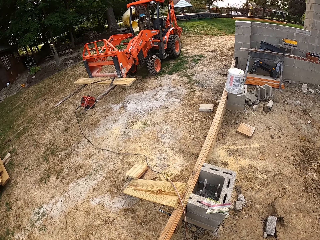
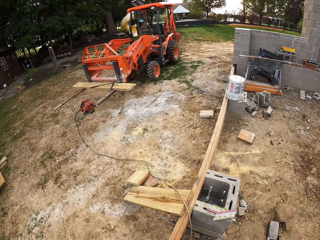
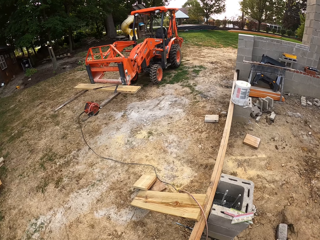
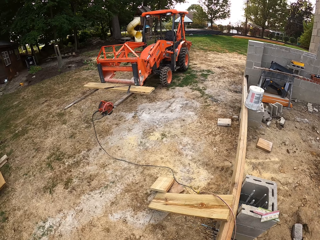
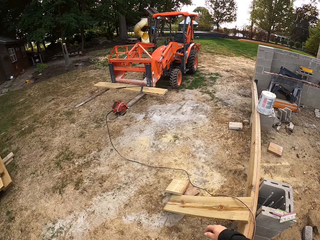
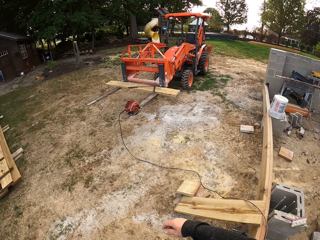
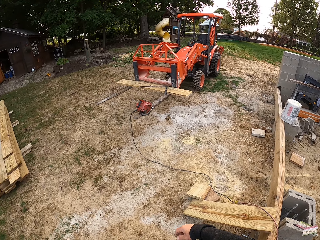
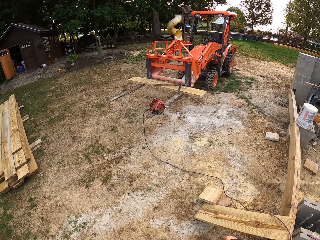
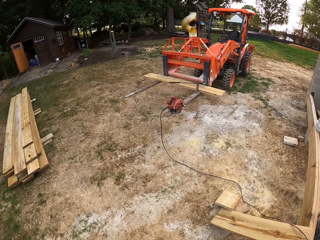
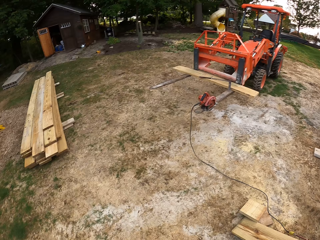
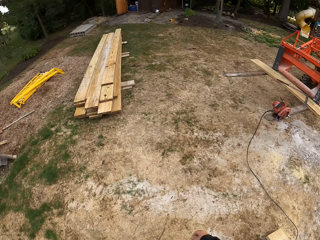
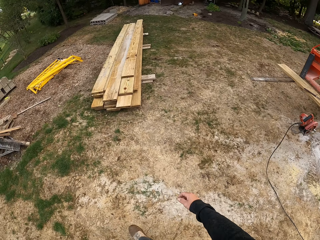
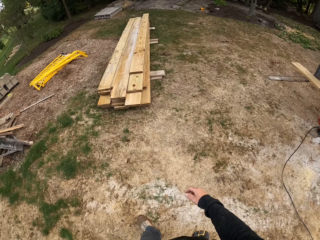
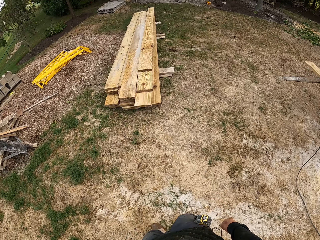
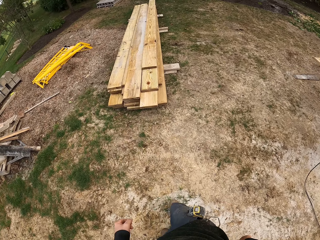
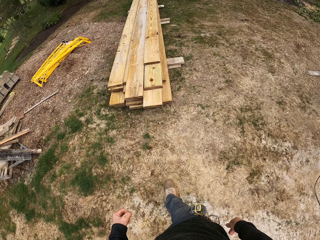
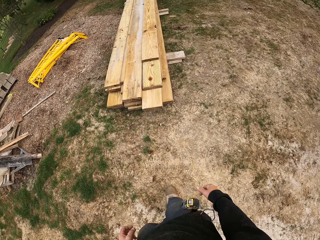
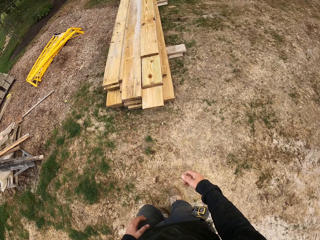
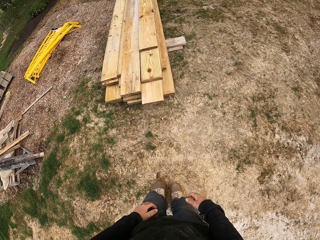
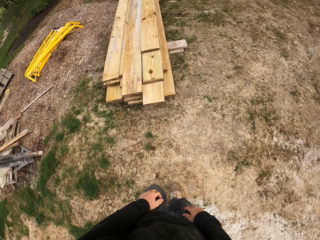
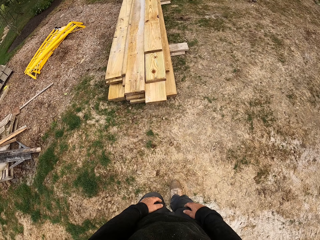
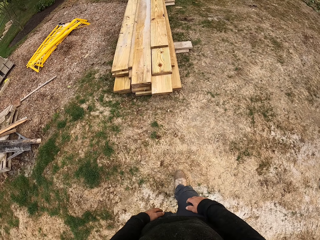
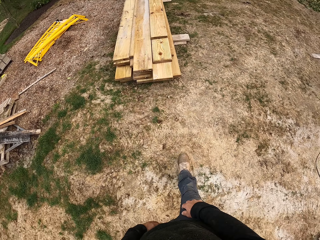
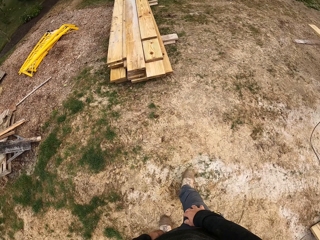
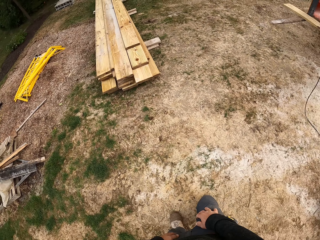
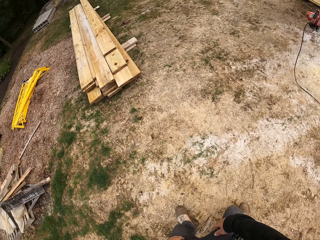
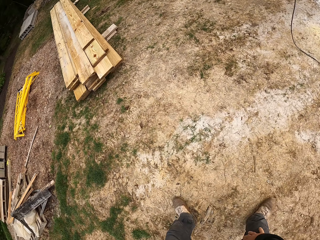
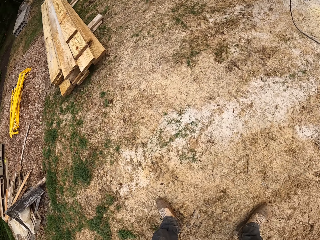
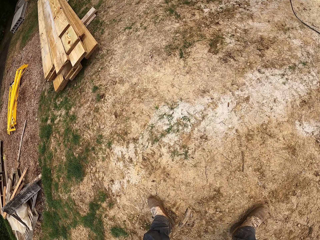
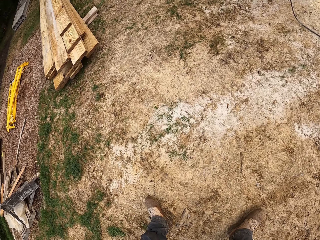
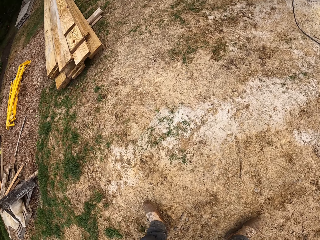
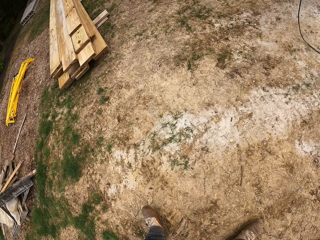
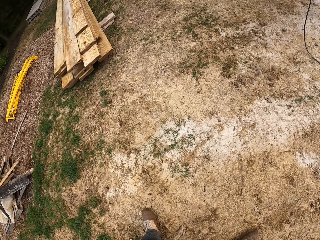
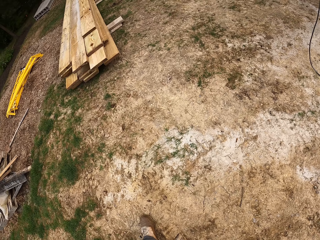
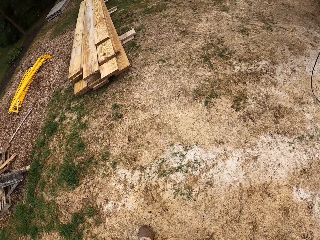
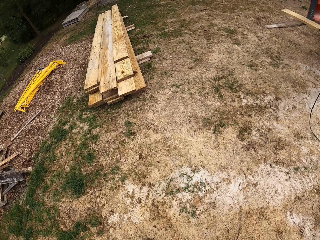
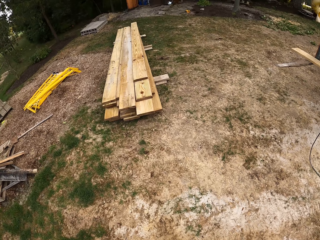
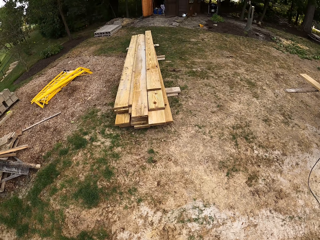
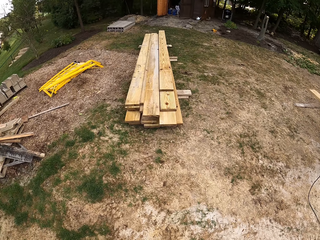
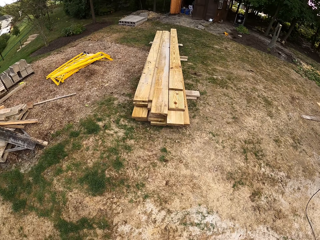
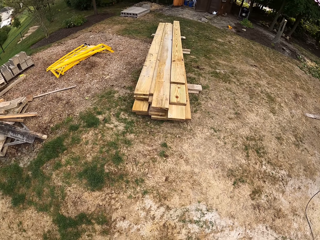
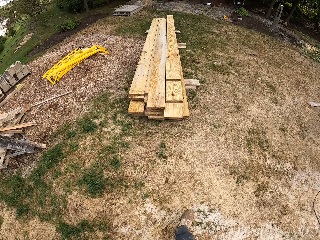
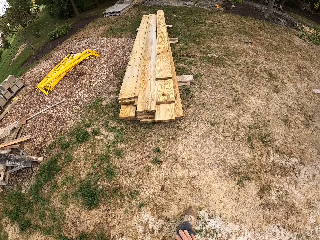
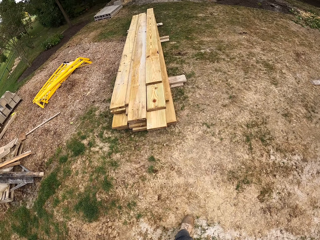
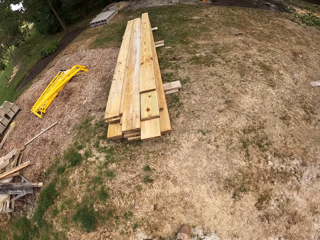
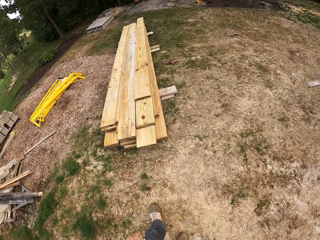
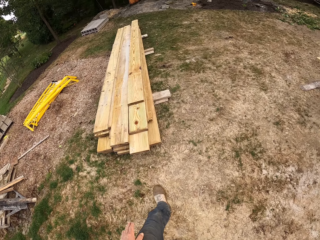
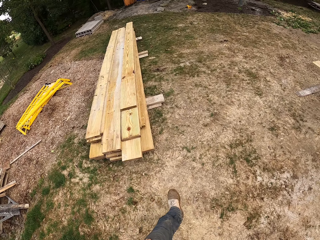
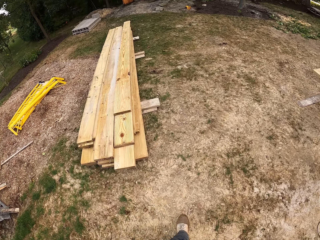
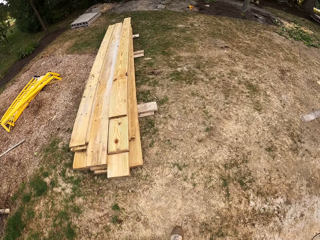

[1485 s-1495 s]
The camera wearer walks around the construction site, beside the wood. He walks over the wood. He walks around the construction site. He moves his hands. He walks around the construction site. He looks around the construction site.

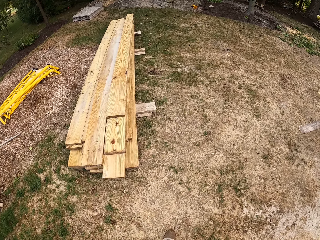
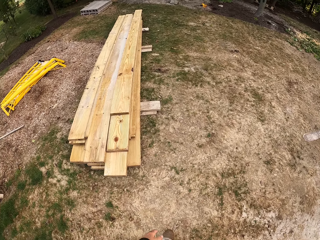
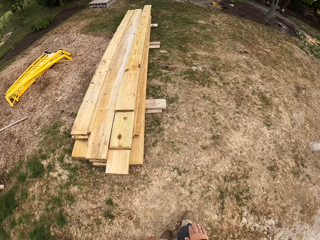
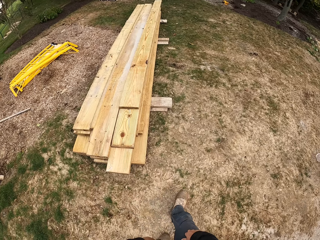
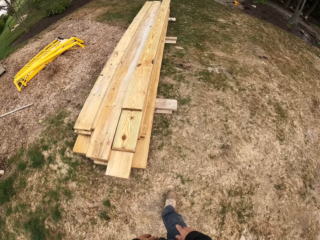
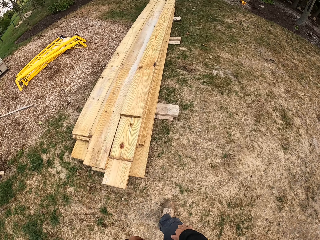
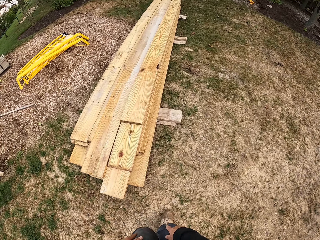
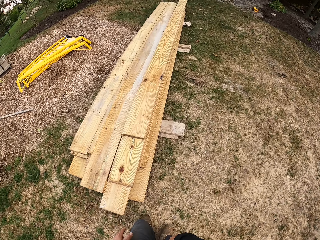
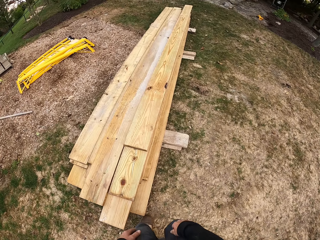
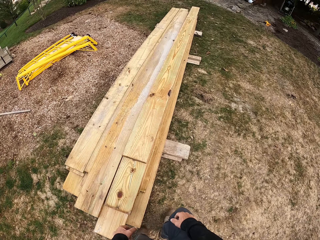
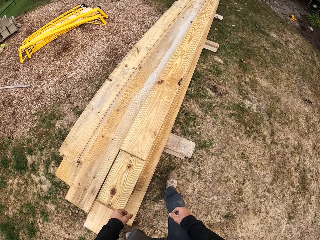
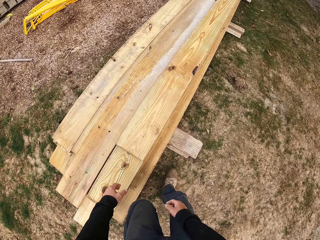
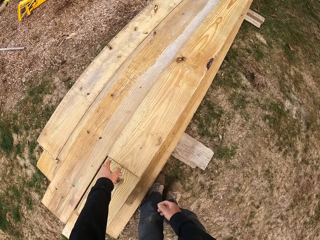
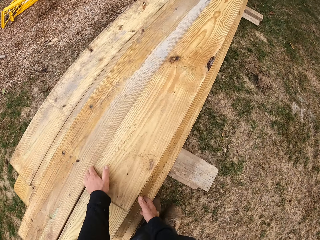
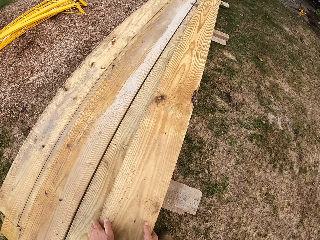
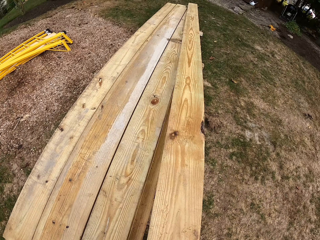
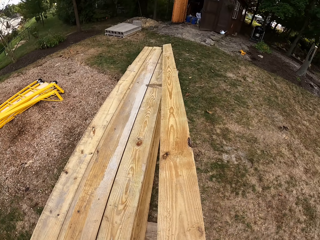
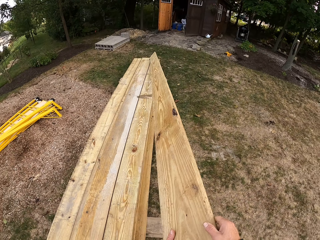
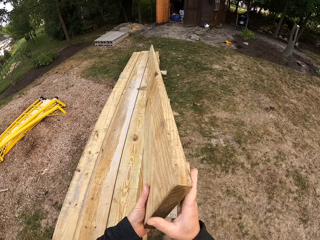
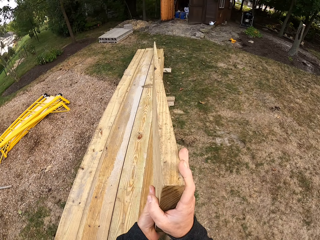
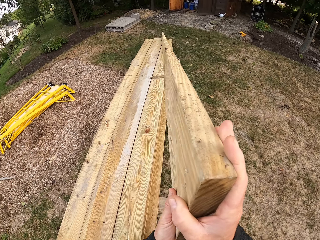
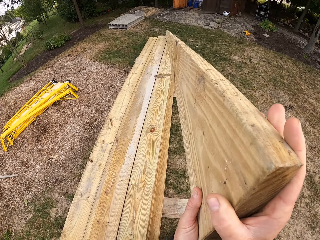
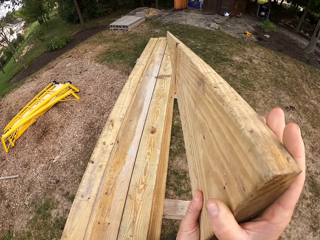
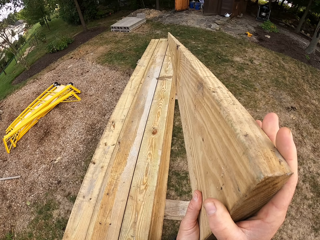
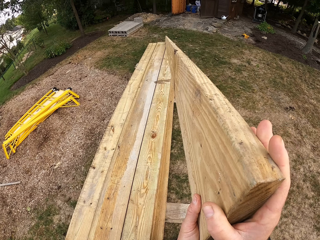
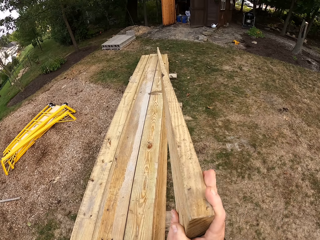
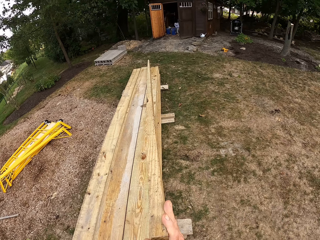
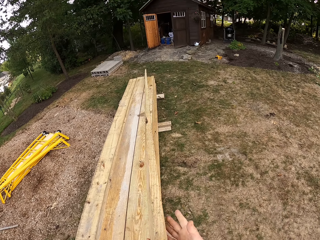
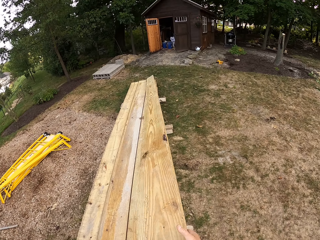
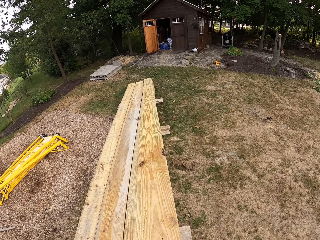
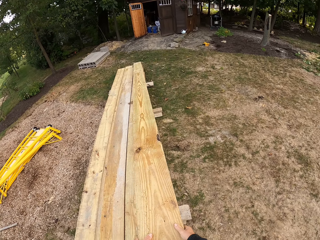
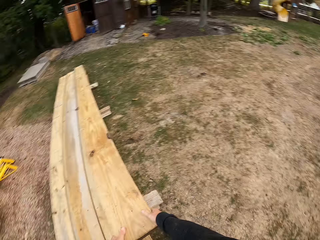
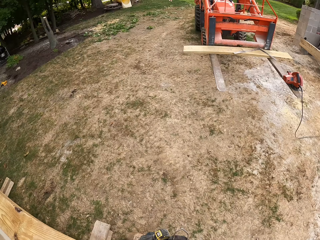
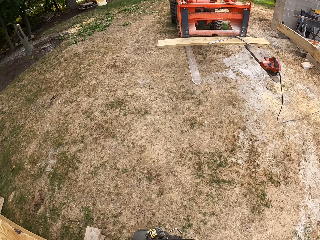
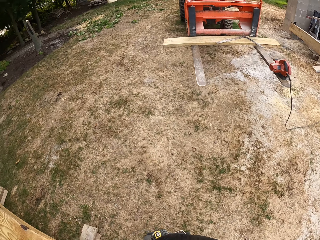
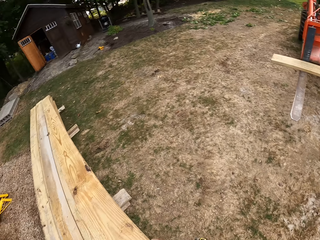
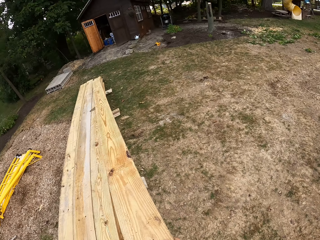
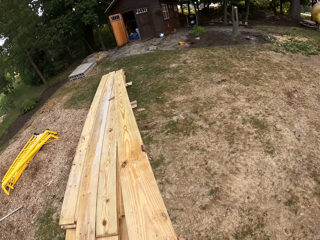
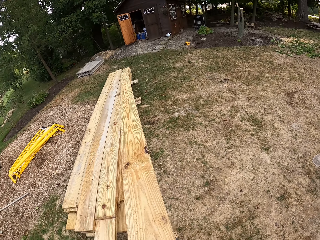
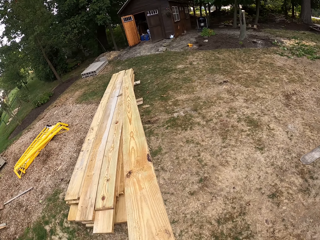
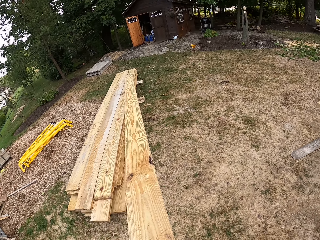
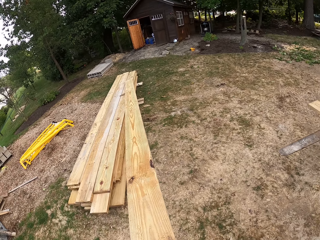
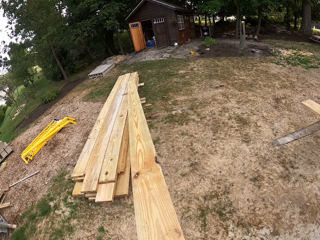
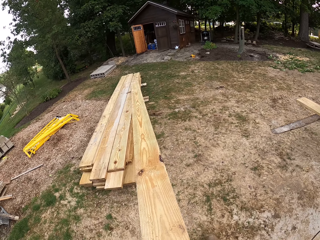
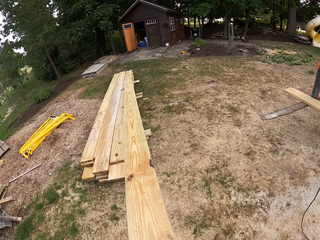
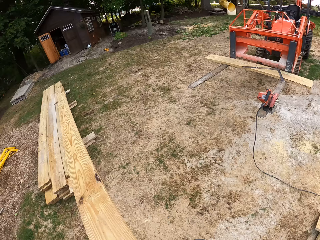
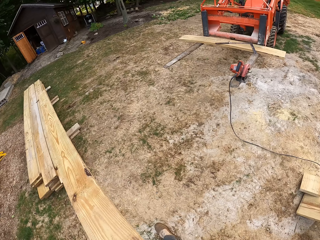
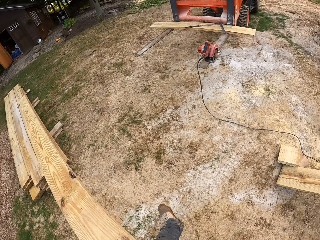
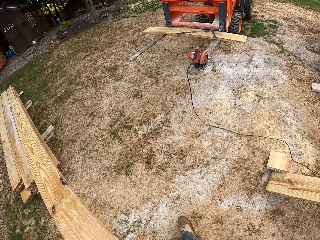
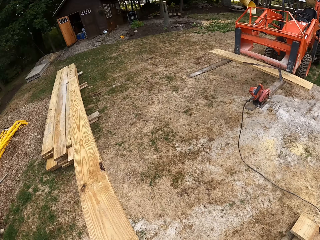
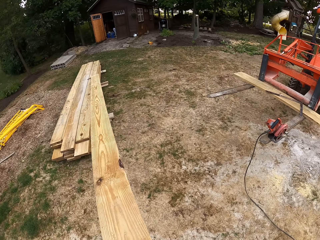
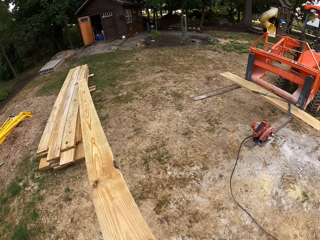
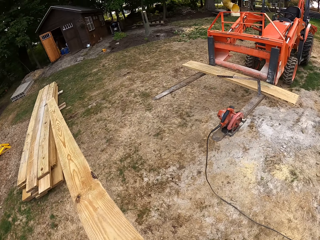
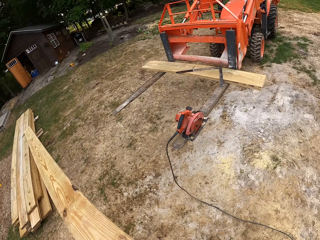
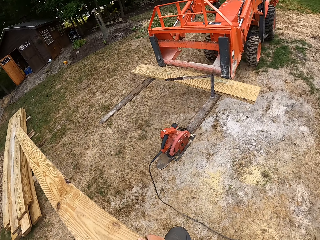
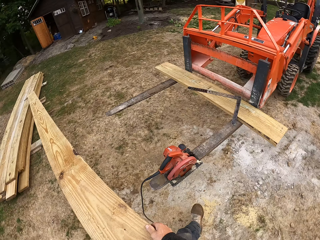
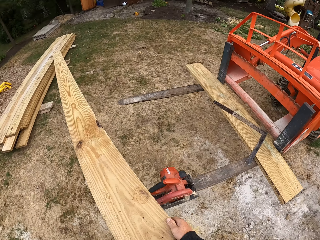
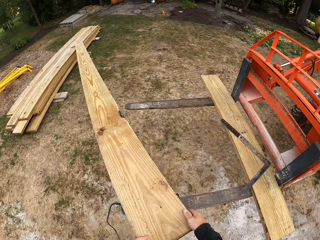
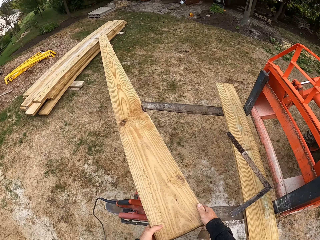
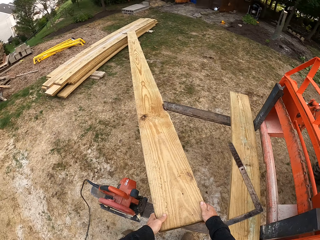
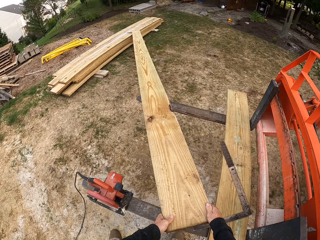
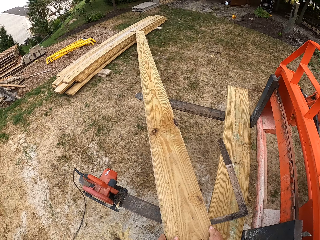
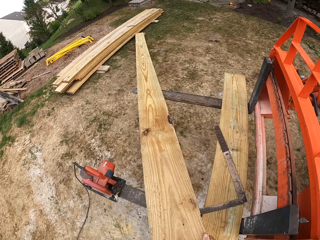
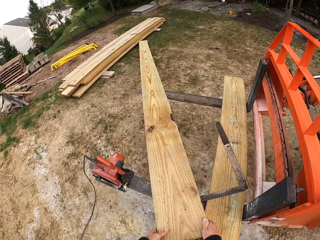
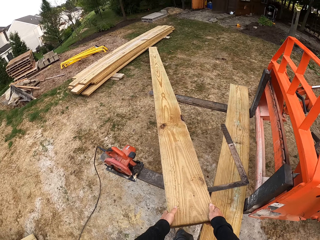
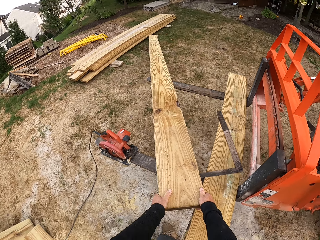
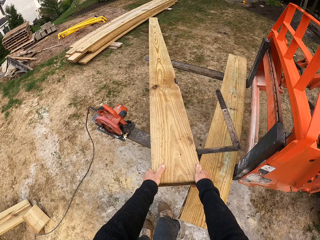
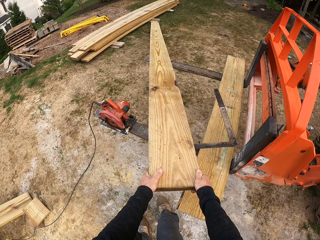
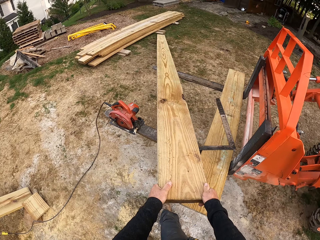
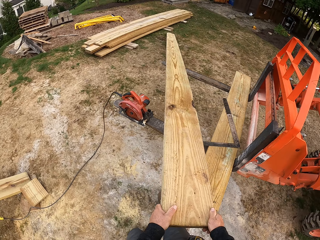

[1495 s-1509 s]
The camera wearer walks around the construction site. They pick up the wood, look at the wood, put down the wood, look on the other side, look at the wood and pull the wood. They put the wood on the forklift towards the truck.
